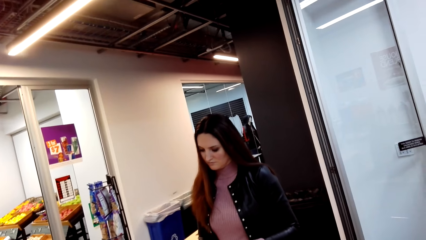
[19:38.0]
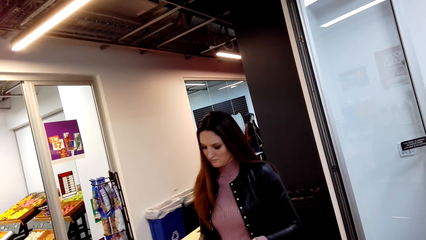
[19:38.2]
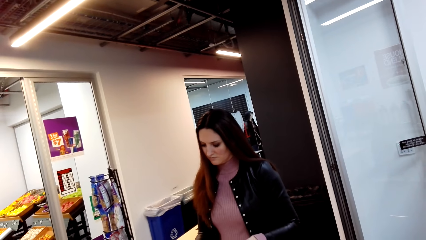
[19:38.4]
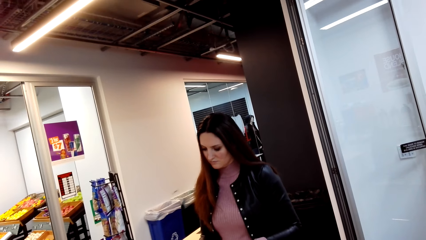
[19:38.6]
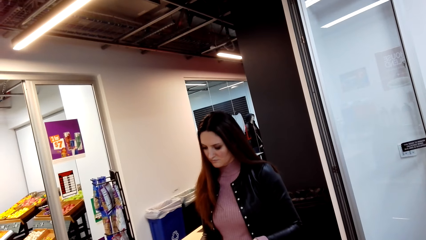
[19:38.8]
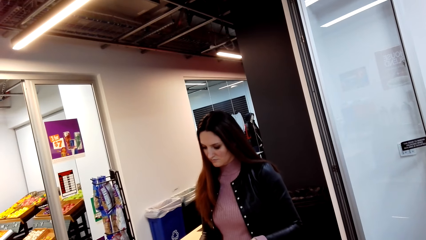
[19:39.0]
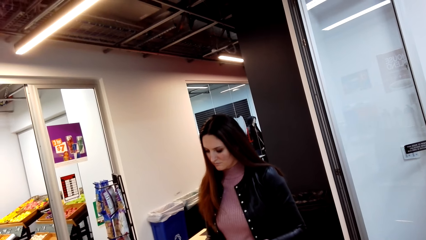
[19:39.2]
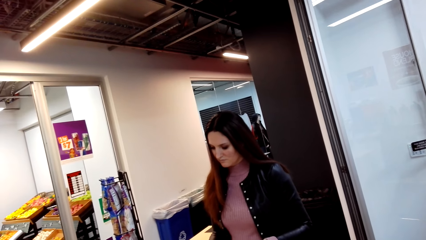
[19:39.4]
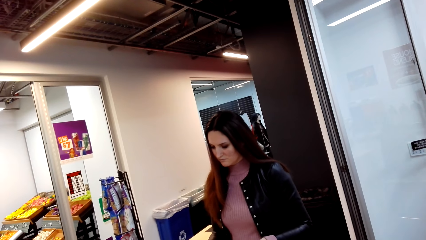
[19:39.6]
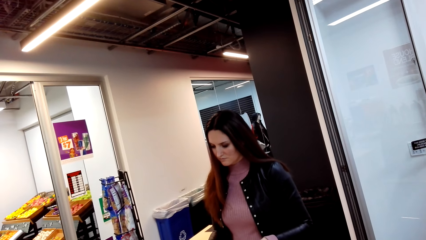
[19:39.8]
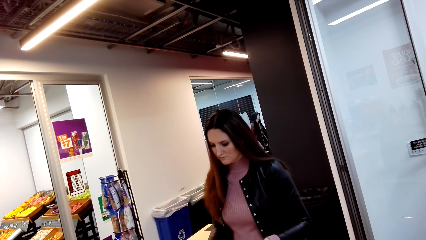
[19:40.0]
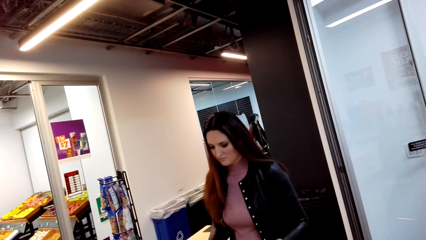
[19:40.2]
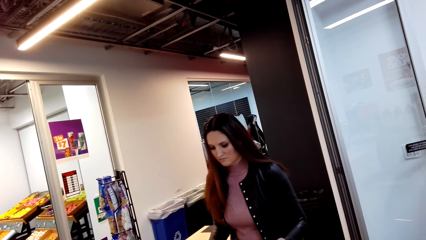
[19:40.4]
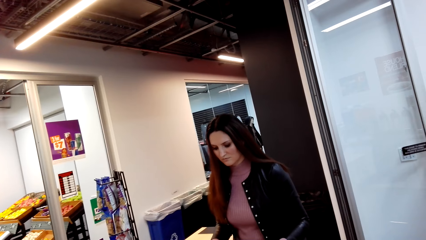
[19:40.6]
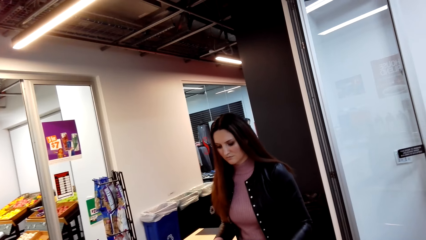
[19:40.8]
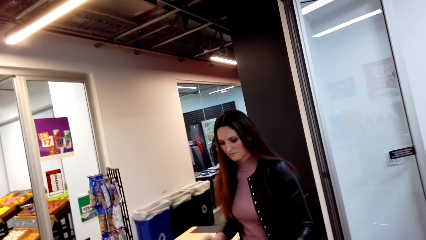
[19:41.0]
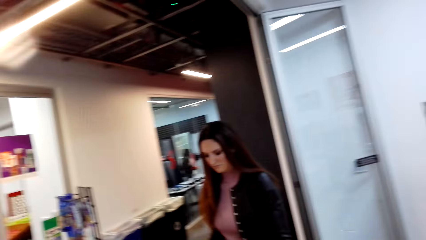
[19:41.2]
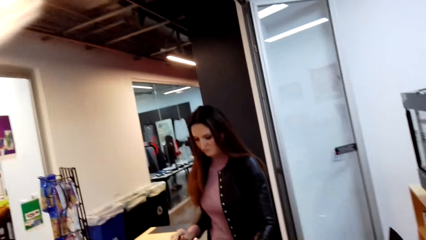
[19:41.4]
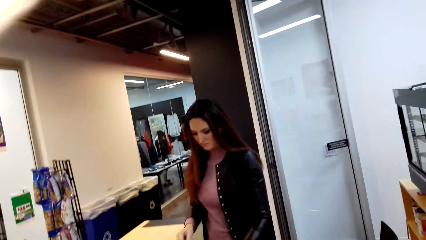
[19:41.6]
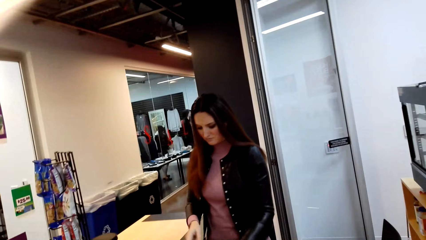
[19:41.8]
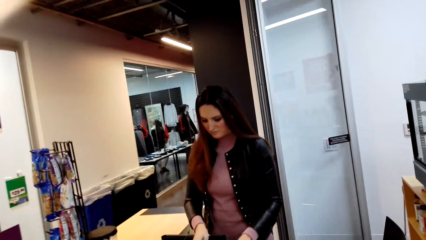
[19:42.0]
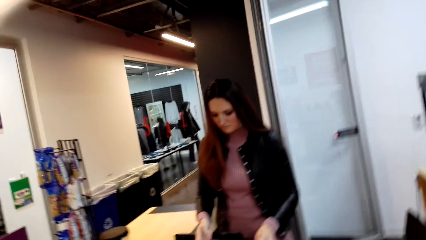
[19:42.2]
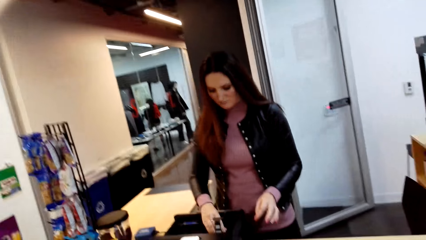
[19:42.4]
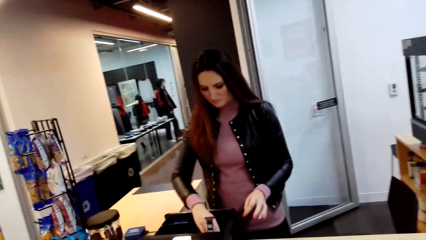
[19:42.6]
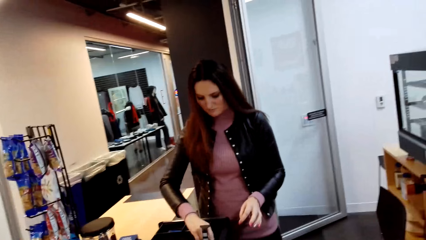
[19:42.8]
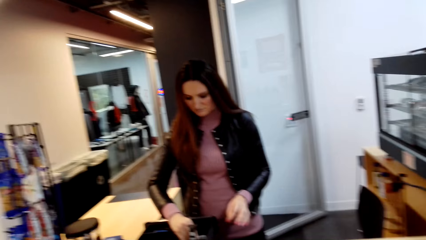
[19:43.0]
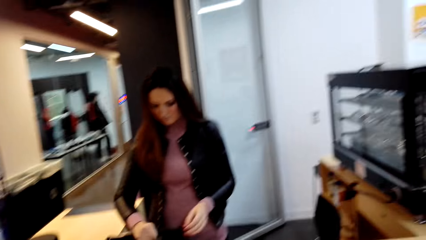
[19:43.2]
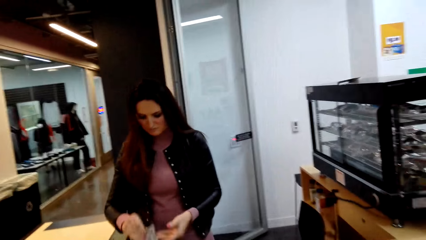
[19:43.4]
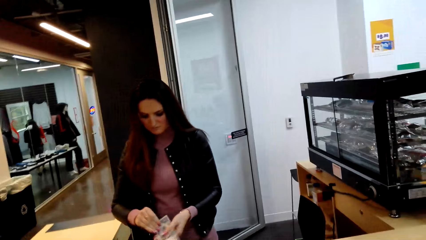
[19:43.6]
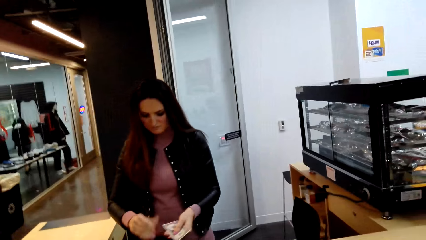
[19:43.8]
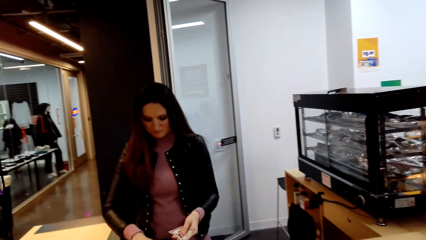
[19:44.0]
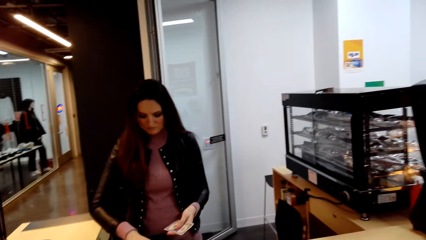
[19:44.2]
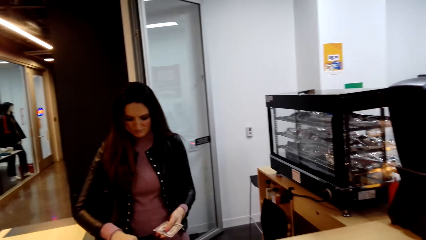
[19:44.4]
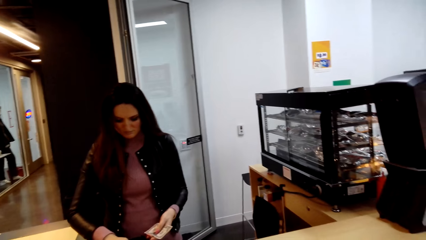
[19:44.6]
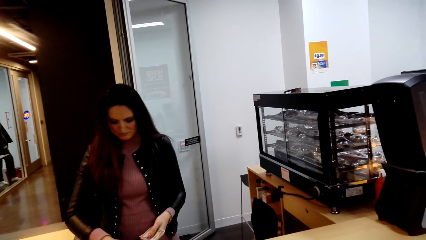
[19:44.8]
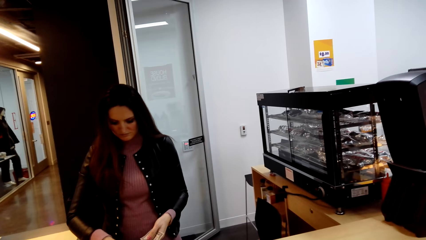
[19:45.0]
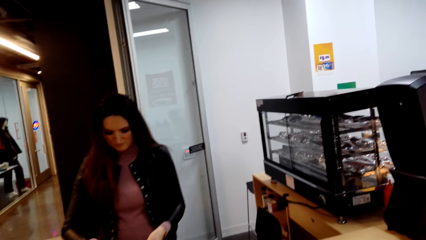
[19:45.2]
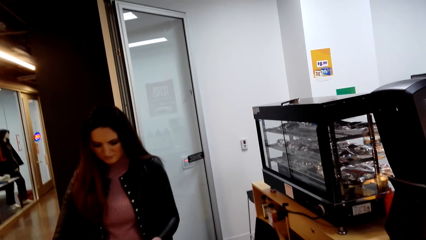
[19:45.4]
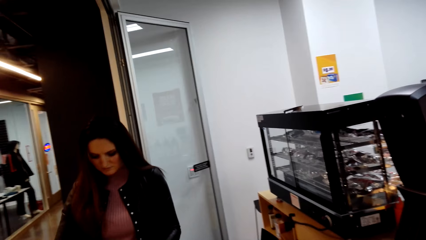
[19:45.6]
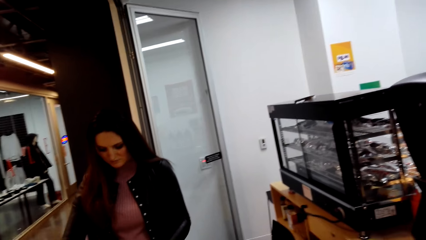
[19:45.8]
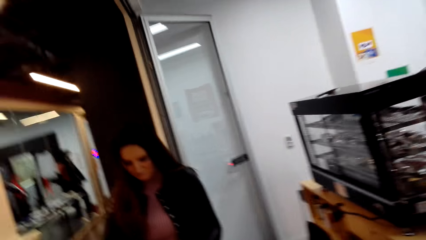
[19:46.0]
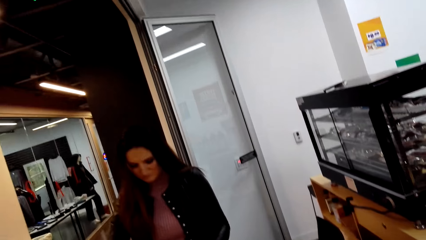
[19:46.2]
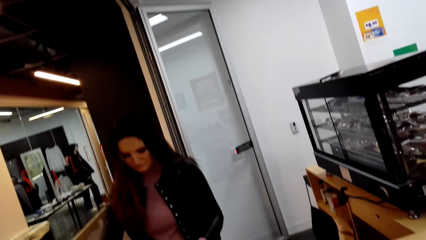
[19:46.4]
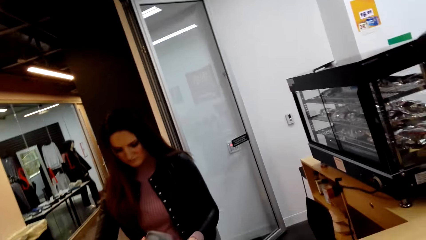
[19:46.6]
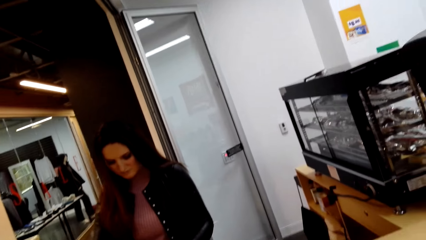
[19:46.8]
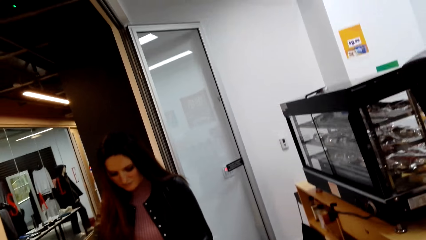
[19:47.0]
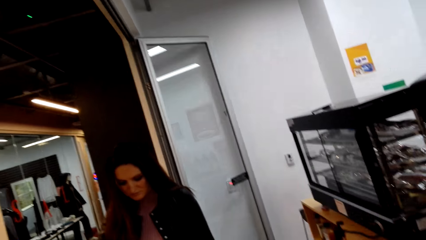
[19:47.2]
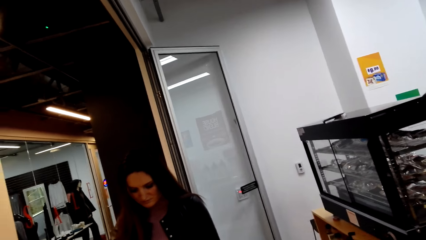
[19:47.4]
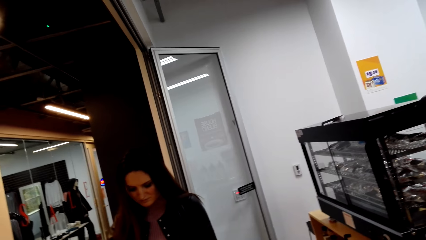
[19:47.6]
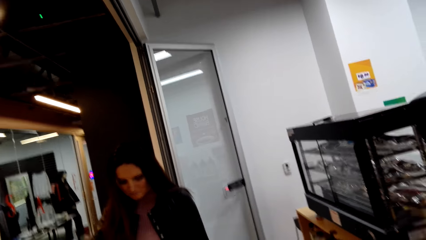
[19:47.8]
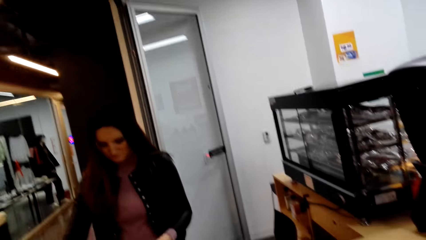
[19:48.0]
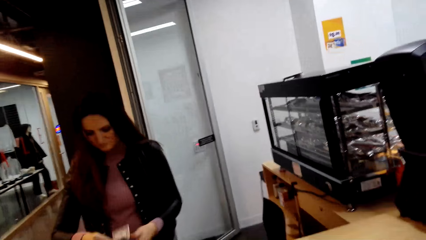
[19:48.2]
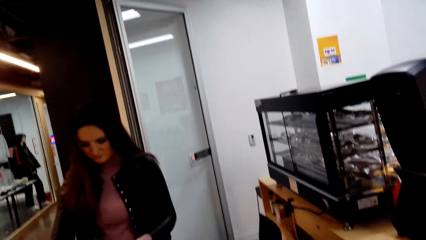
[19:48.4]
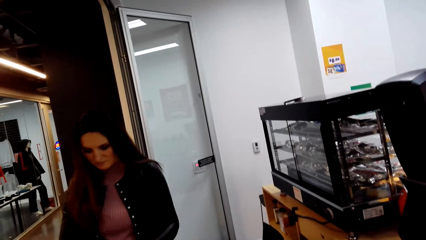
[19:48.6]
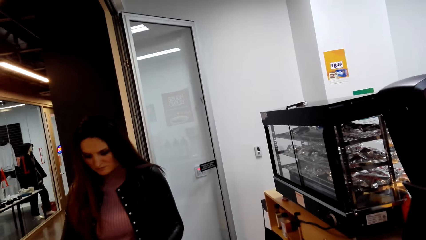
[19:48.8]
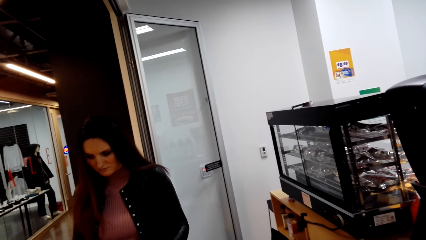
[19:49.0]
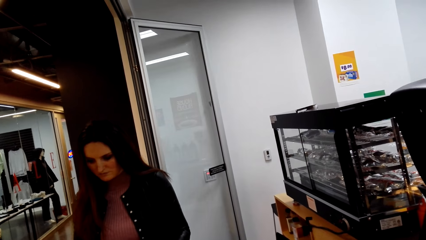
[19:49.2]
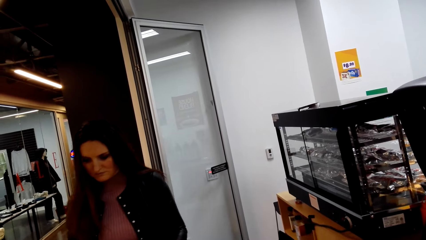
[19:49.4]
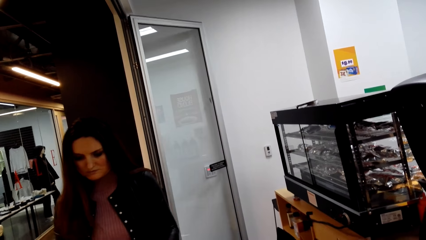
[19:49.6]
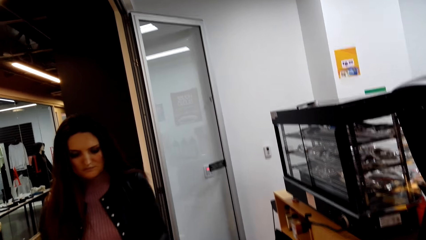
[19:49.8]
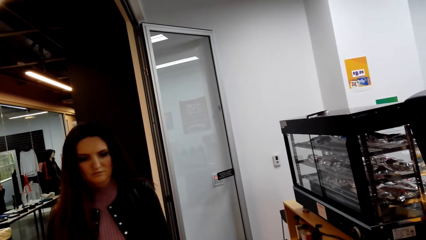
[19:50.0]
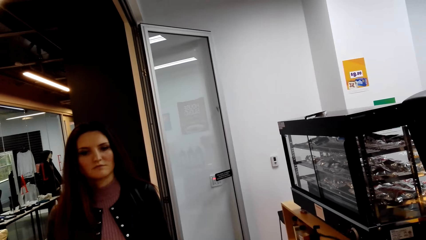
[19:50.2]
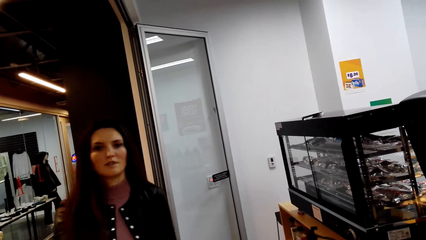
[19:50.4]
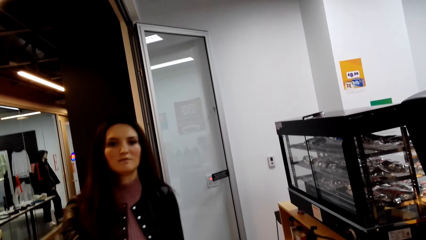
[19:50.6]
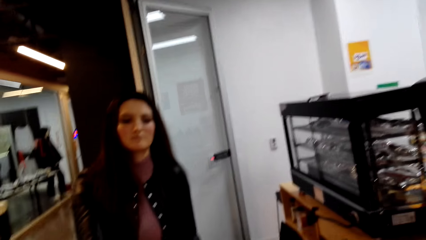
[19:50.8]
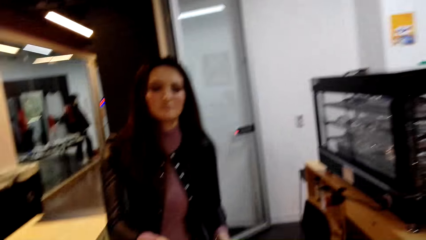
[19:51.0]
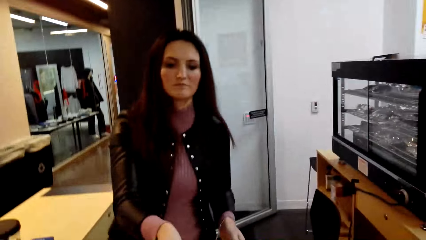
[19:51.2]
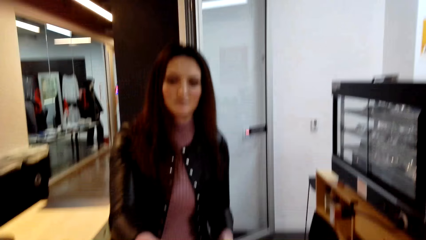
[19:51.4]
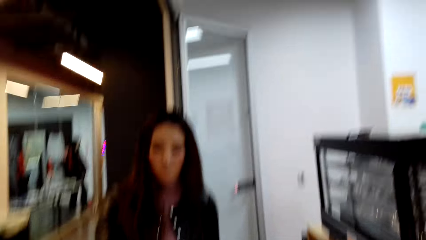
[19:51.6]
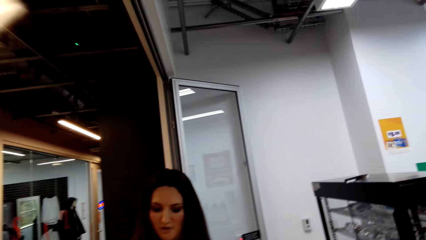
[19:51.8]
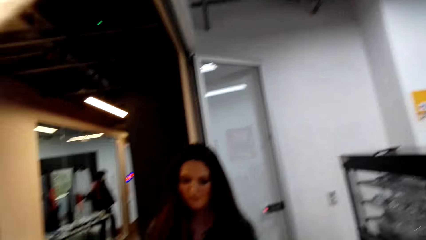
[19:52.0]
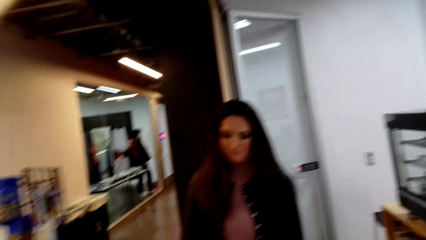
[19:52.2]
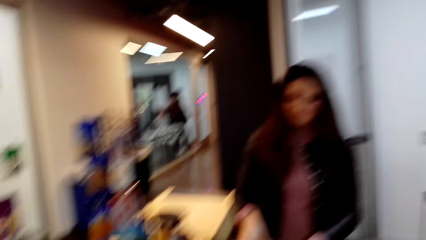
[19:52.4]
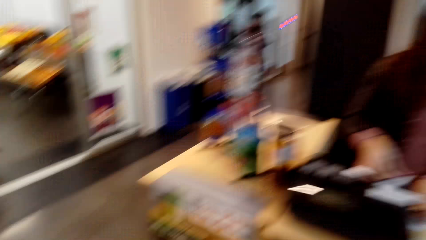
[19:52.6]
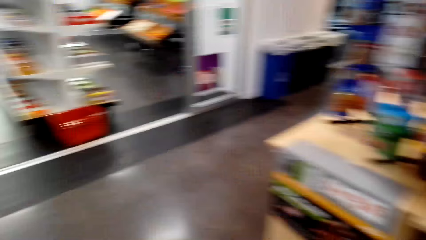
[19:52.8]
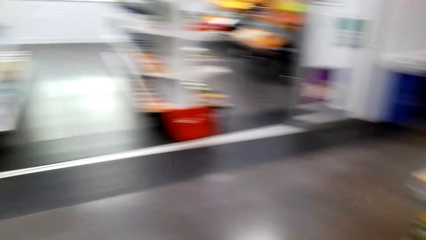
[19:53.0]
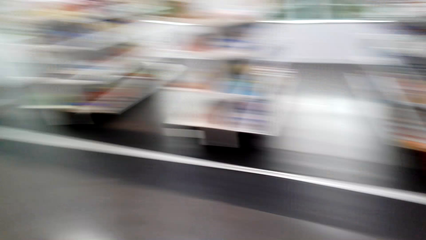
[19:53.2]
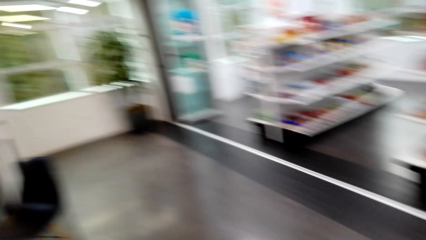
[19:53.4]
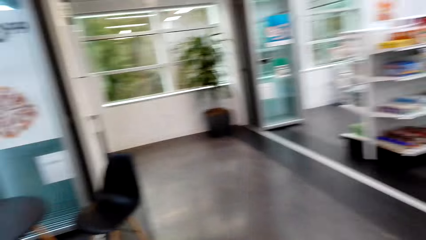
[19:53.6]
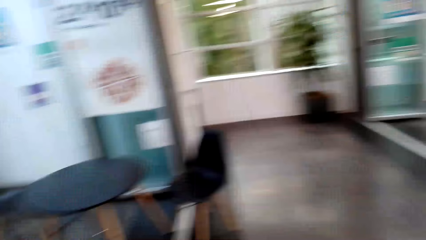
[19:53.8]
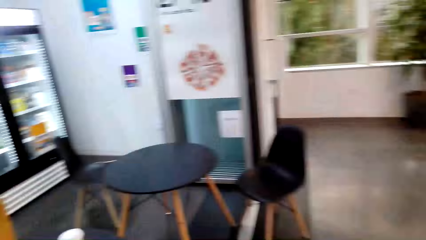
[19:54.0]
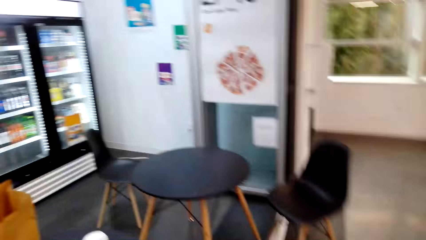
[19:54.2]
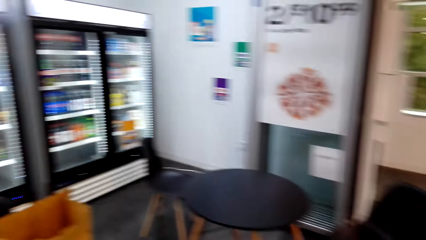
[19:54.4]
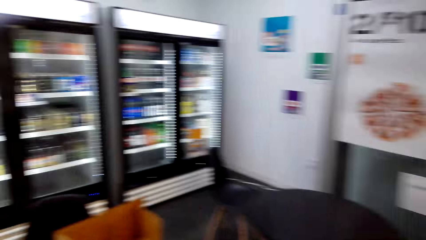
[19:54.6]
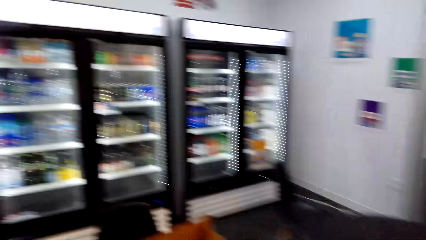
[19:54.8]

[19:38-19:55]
The person takes money out of the cash register. The person gives the money in her hands to the camera wearer. The camera wearer walks to the table.
